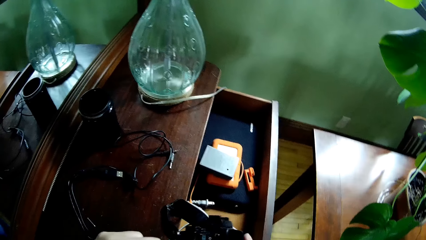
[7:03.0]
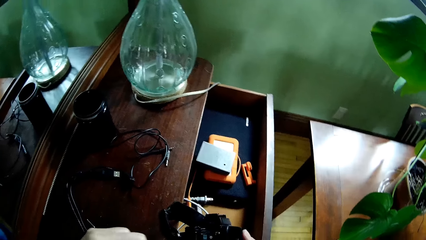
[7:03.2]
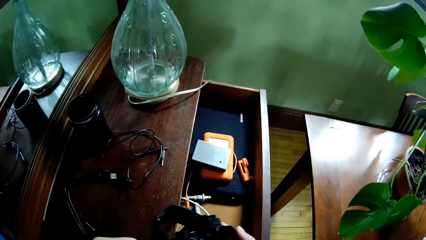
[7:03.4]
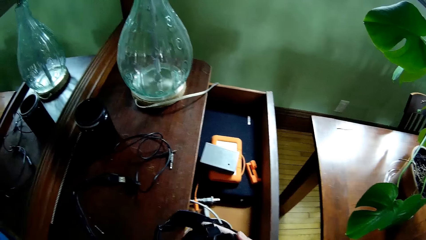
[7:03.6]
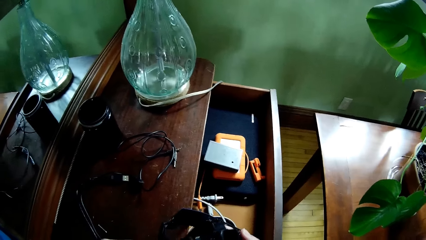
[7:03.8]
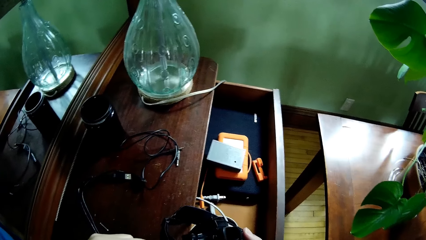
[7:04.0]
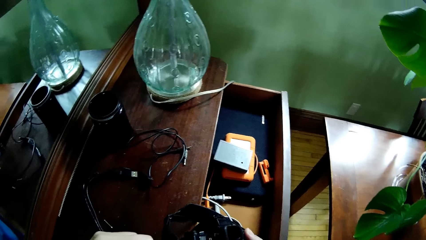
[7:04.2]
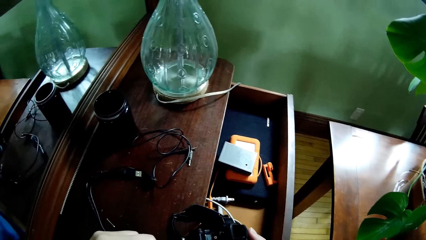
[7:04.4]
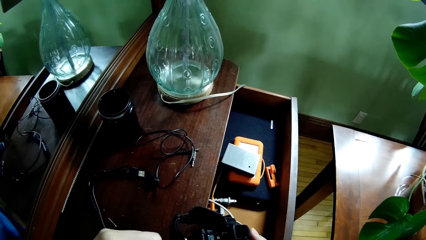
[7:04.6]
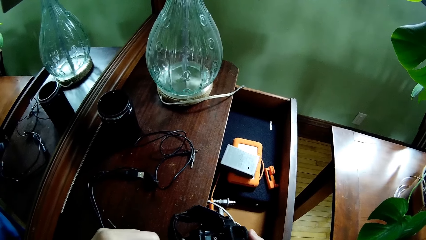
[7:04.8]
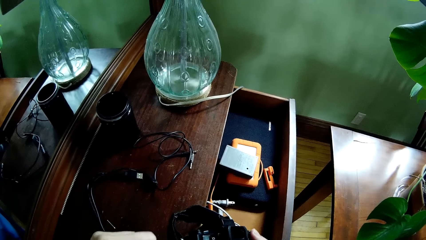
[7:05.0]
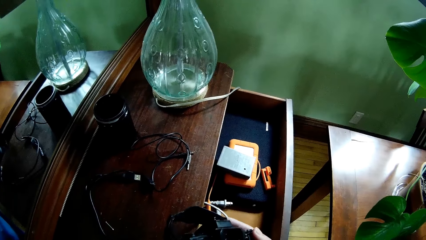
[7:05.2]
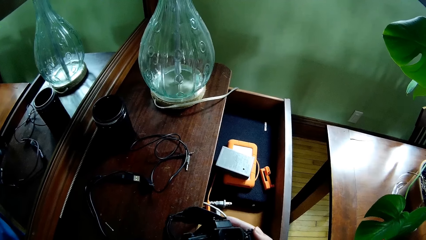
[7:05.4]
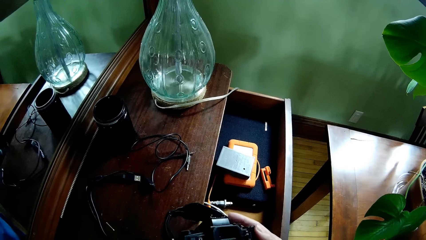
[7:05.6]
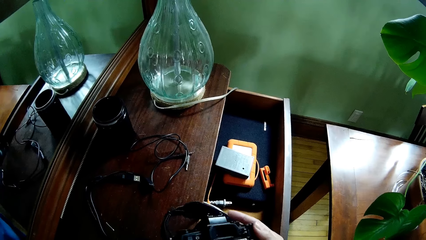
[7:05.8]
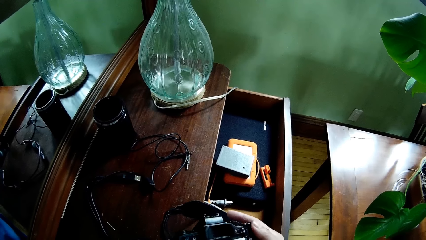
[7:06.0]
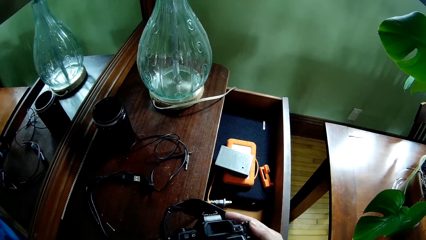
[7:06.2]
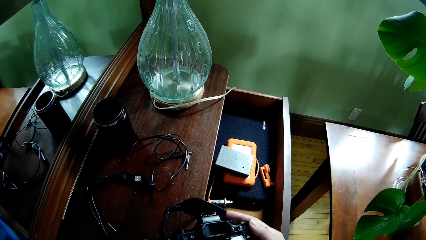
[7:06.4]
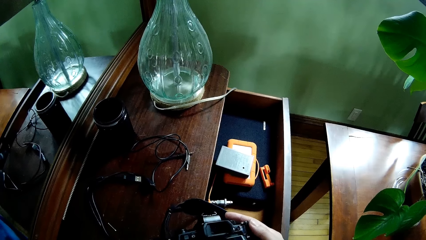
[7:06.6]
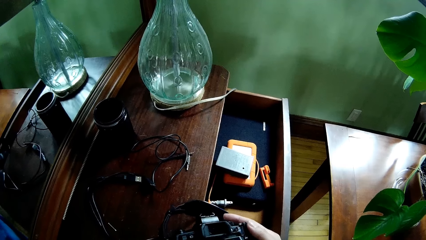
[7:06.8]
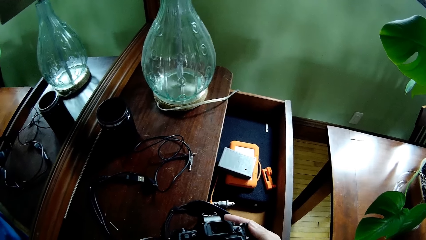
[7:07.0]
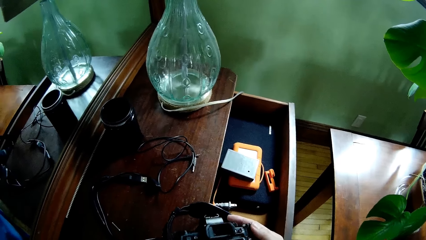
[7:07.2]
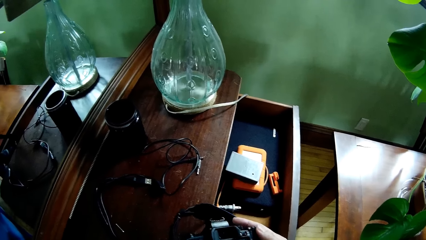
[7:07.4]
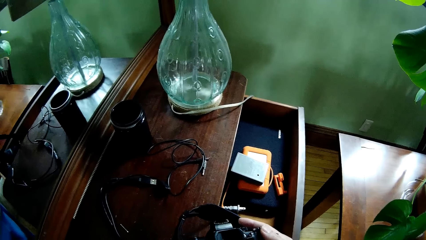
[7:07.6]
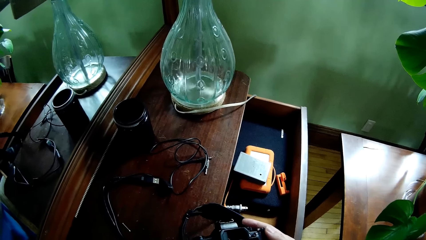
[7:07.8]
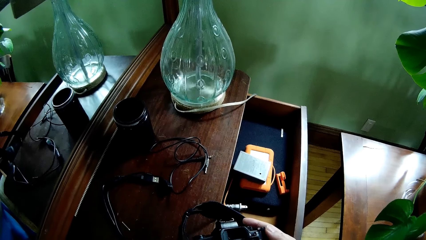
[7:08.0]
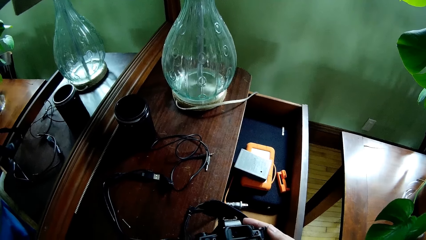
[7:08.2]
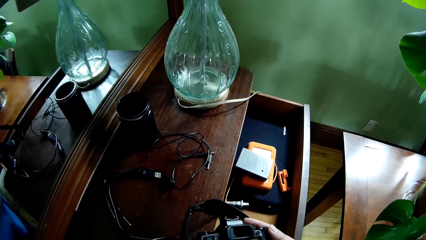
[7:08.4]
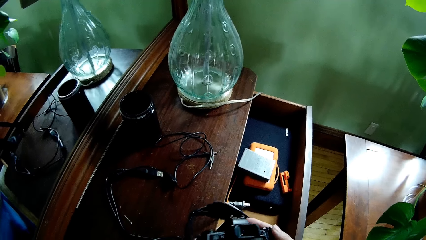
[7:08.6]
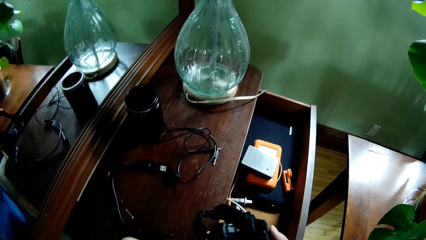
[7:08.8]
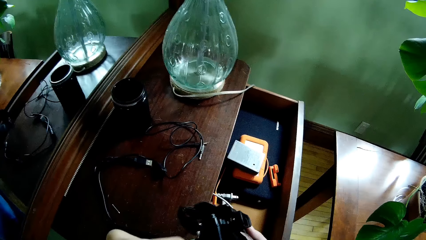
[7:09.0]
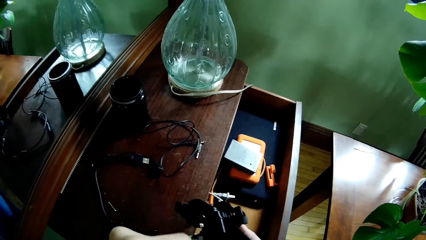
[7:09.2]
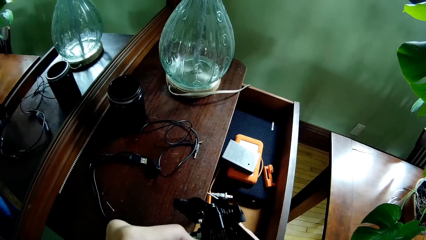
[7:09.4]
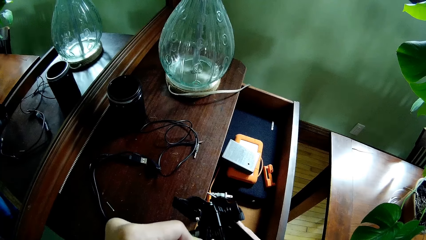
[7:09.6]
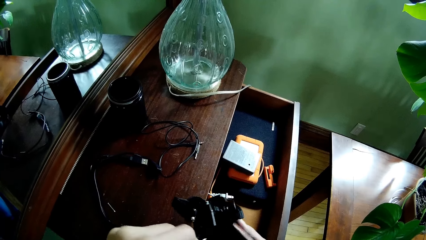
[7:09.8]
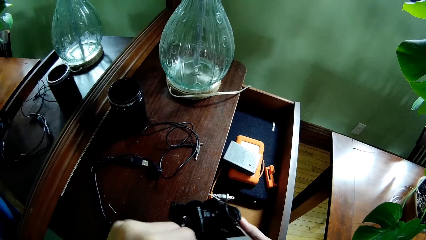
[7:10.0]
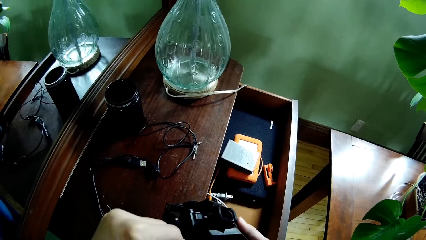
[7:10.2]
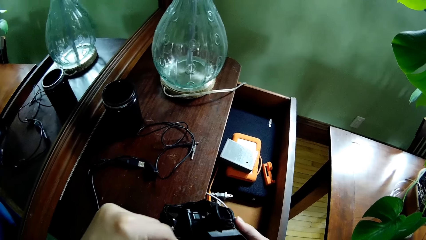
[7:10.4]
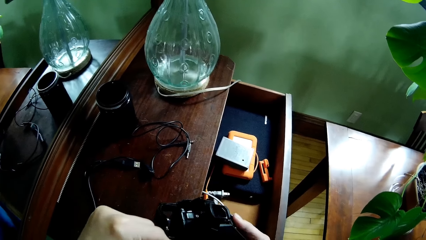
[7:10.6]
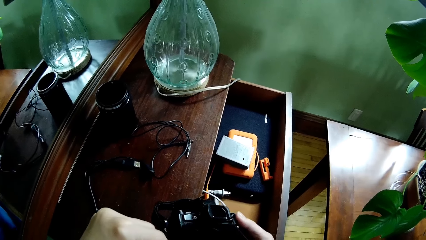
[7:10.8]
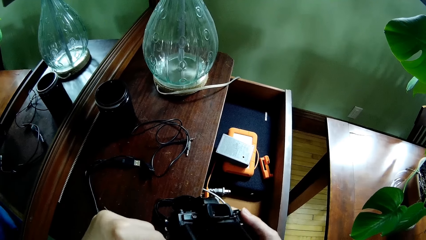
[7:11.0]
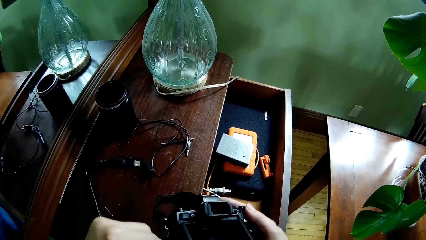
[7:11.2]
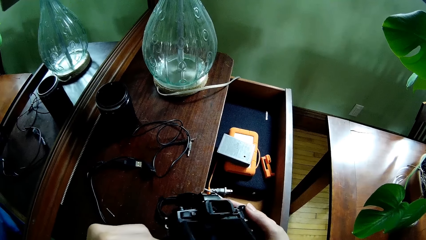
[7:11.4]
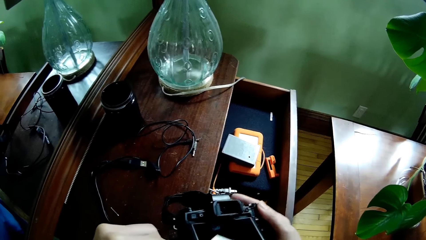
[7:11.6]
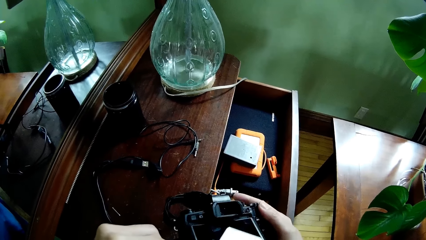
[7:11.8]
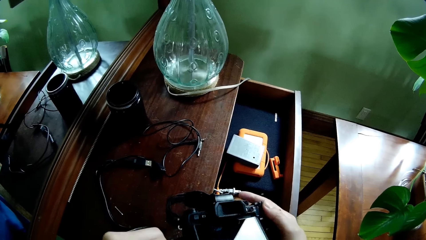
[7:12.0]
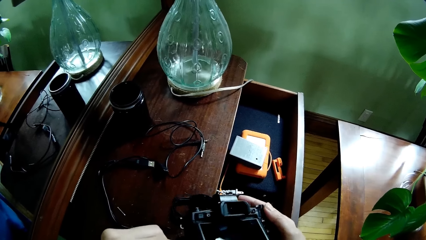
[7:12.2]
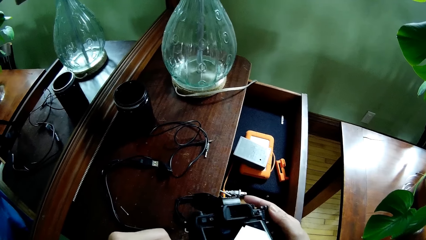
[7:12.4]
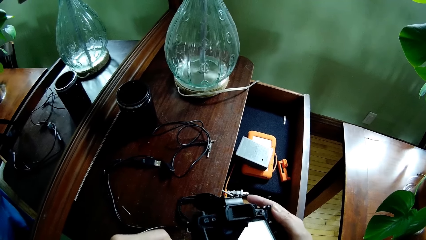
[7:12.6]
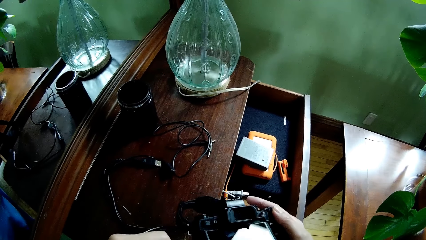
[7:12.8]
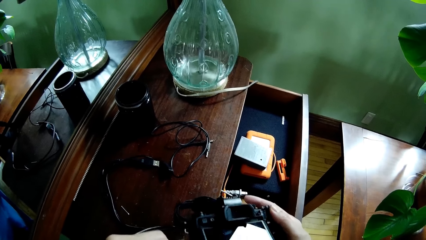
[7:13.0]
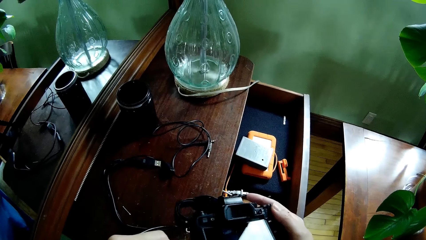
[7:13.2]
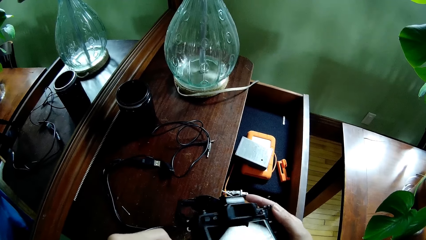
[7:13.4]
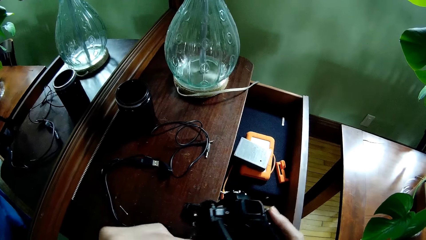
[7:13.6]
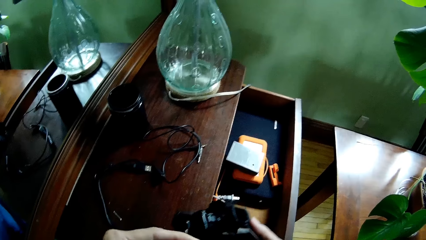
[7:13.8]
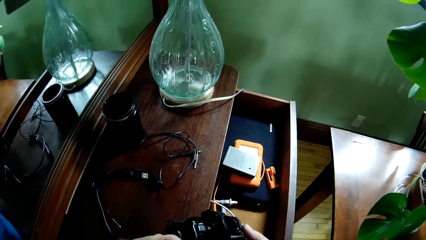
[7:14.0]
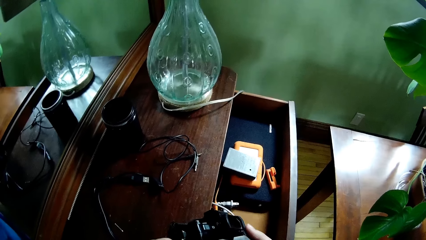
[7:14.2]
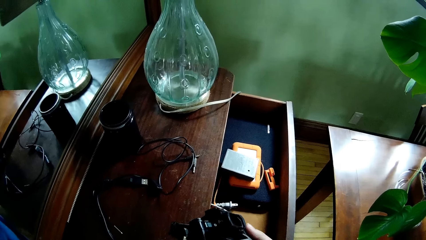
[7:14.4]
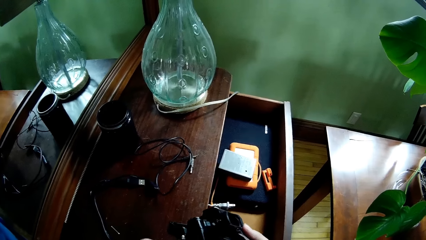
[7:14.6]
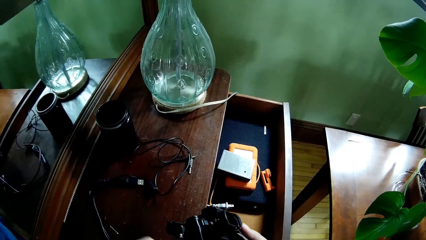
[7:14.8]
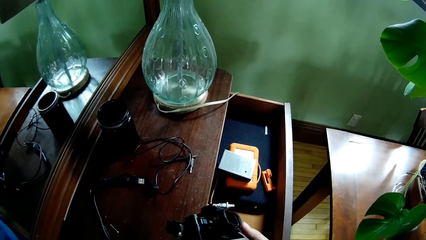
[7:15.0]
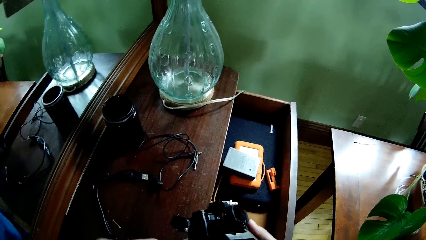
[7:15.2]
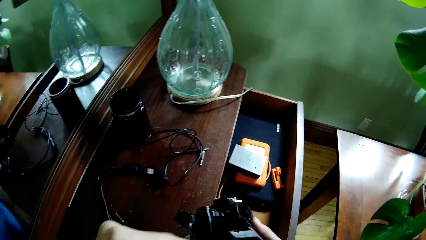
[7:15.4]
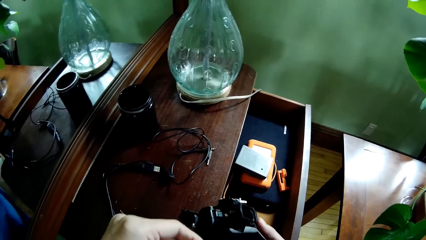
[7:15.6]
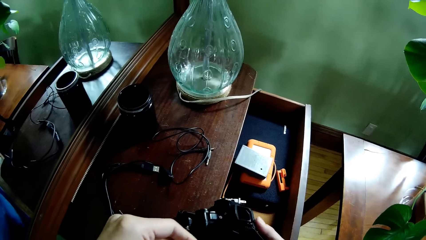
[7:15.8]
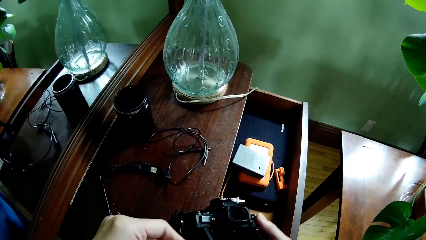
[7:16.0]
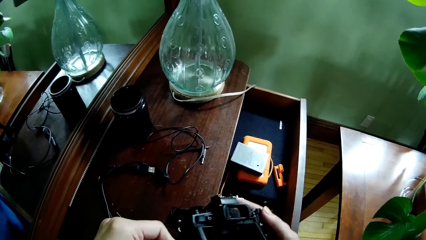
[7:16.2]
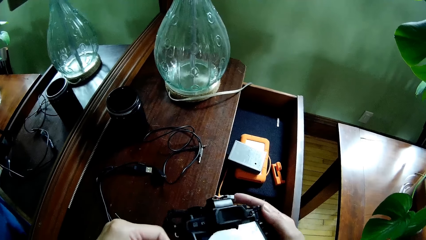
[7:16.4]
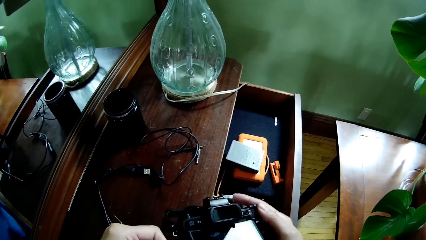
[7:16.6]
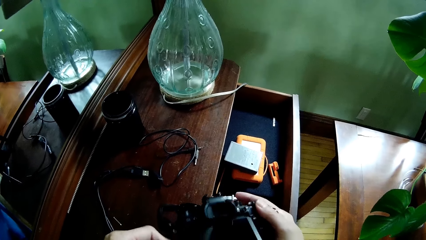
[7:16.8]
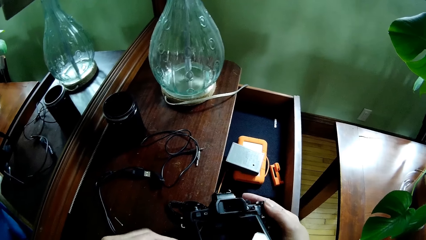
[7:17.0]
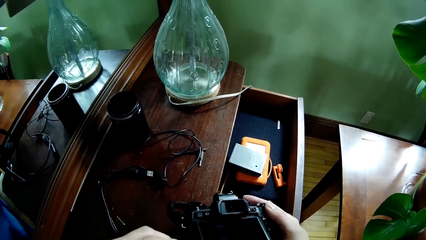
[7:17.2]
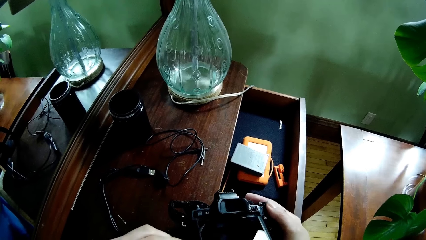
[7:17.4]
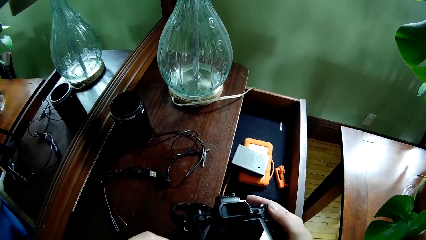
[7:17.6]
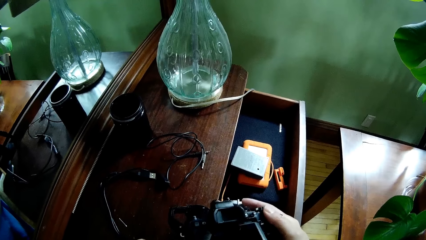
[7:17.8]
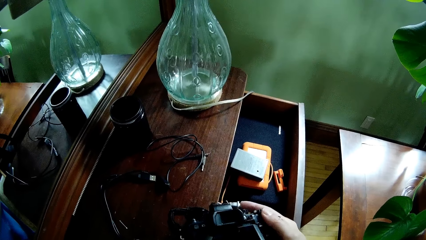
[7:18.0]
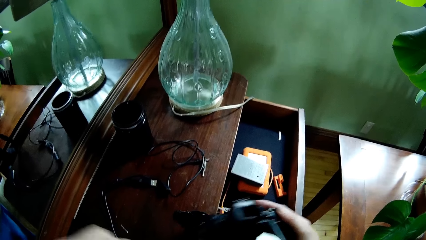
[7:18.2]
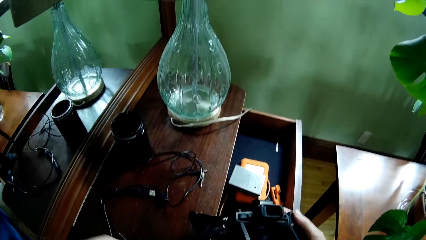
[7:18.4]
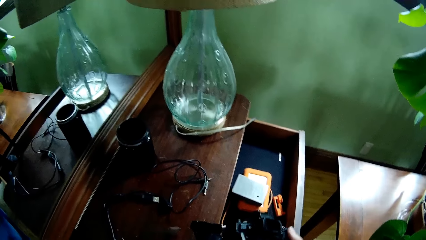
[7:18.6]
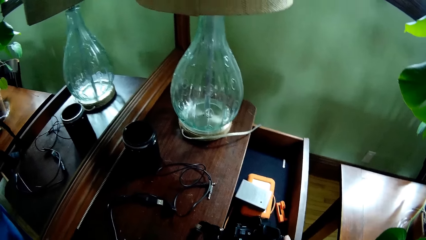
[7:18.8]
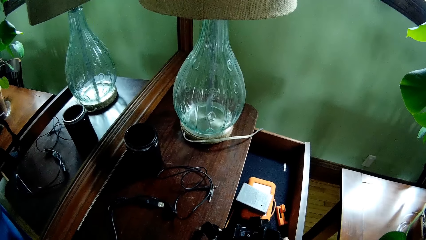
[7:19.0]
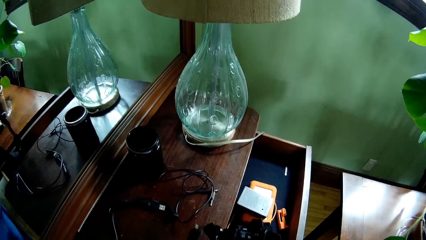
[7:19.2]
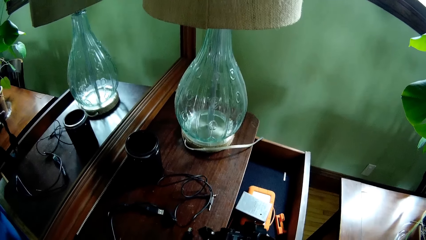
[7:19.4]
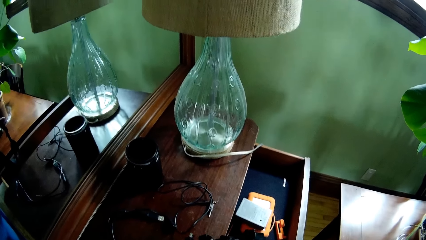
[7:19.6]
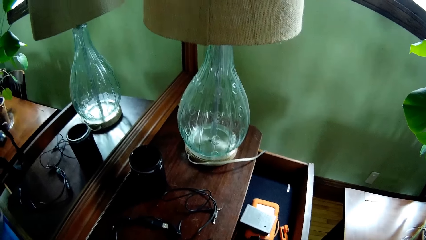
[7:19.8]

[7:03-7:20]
The camera wearer connects the cable to the camera.
